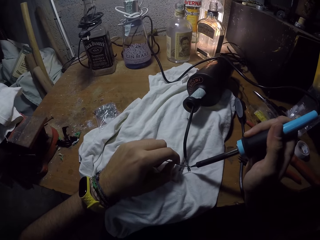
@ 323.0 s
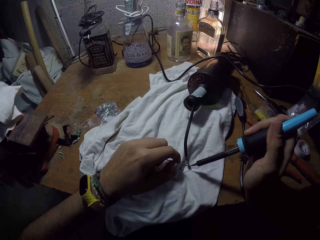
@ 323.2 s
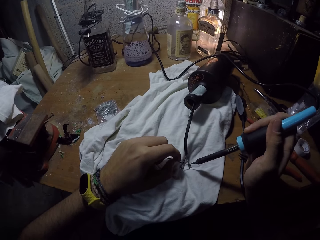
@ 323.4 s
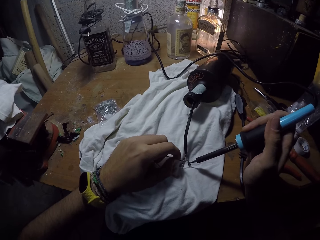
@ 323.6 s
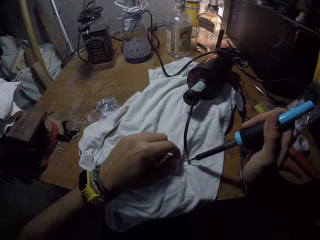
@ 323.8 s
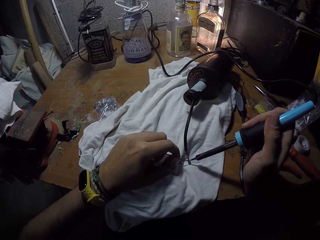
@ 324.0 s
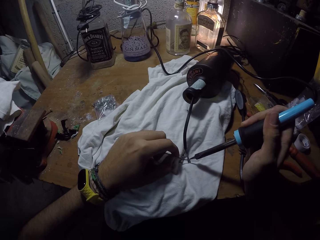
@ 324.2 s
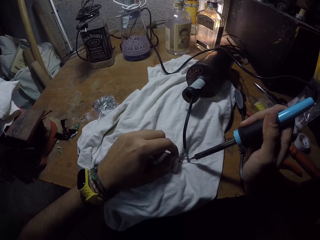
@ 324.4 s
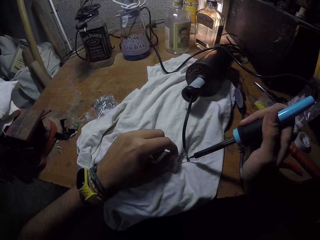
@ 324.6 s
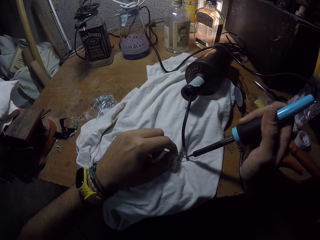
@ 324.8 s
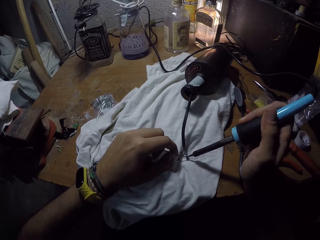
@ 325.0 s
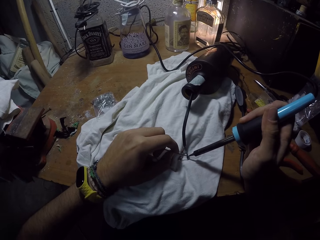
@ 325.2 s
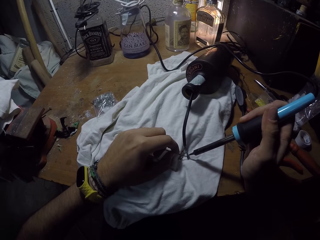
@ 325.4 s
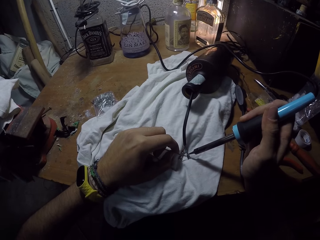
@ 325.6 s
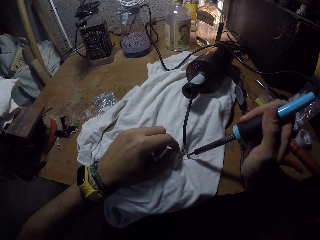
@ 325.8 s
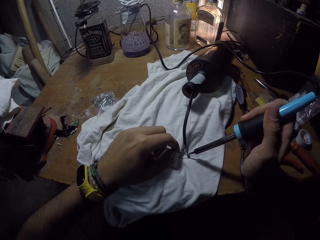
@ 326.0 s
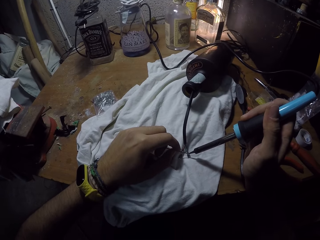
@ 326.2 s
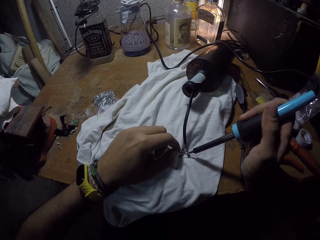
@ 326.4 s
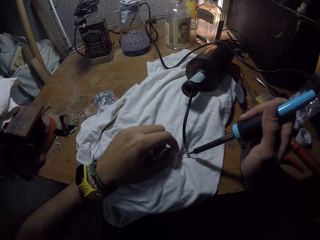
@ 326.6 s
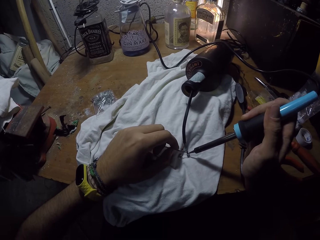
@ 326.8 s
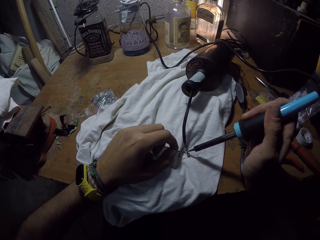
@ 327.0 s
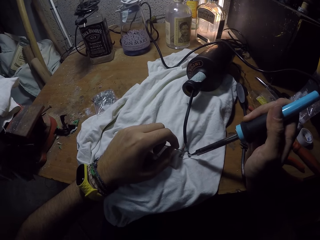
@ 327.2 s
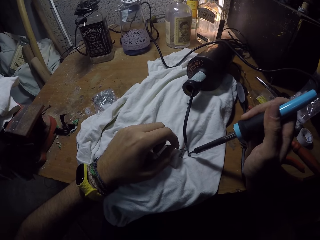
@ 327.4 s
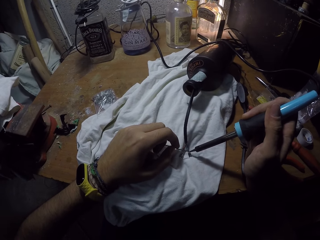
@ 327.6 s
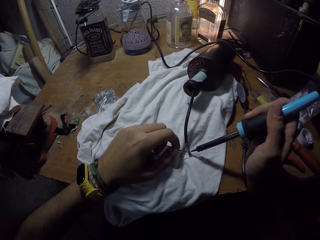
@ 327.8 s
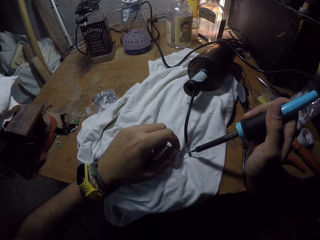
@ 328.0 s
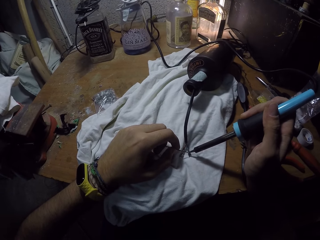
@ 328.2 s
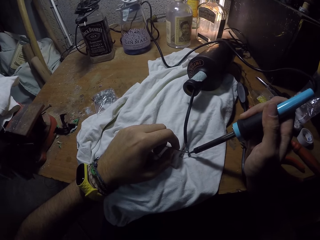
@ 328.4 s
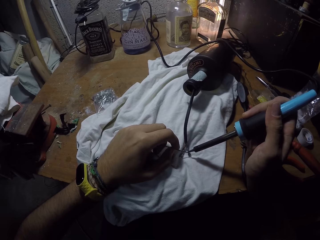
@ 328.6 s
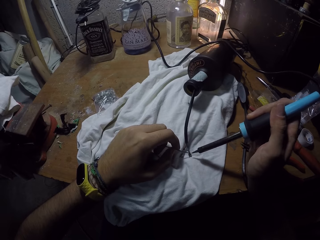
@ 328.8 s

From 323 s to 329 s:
The camera wearer solders the LED in his left hand against the wire on the table with the soldering iron in his right hand.

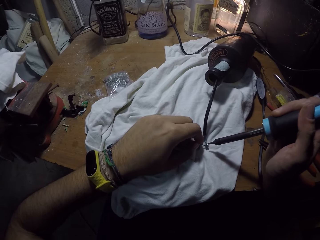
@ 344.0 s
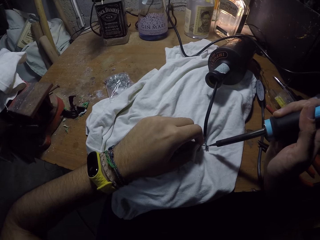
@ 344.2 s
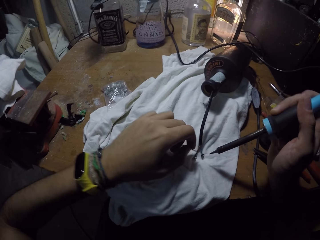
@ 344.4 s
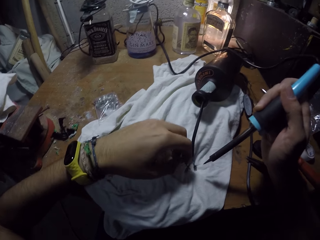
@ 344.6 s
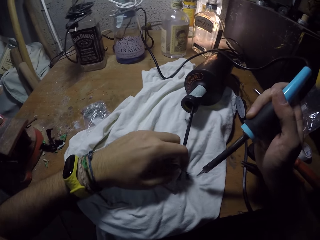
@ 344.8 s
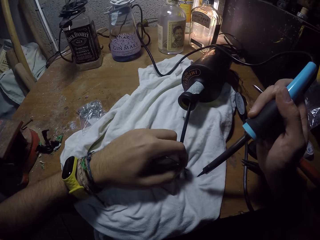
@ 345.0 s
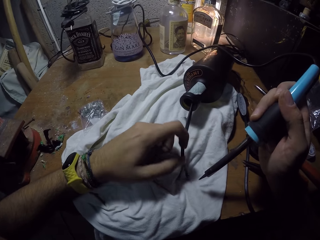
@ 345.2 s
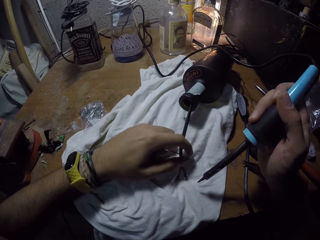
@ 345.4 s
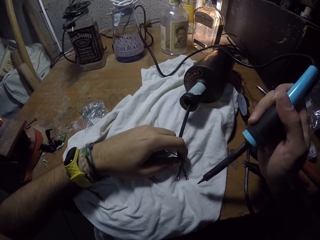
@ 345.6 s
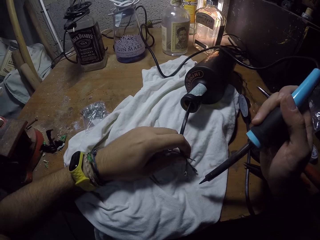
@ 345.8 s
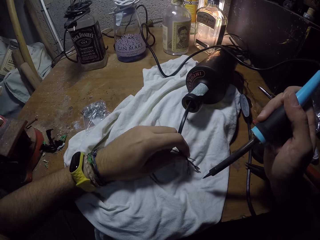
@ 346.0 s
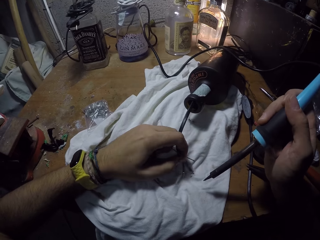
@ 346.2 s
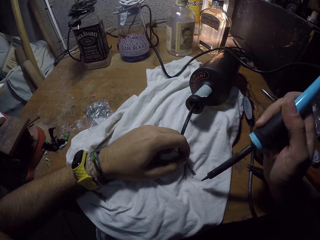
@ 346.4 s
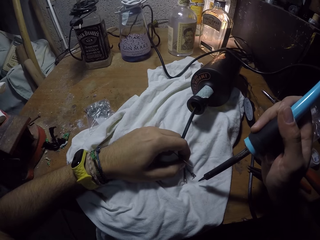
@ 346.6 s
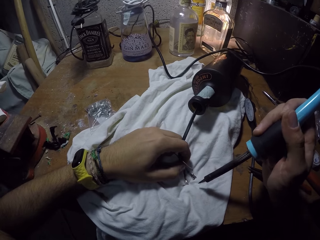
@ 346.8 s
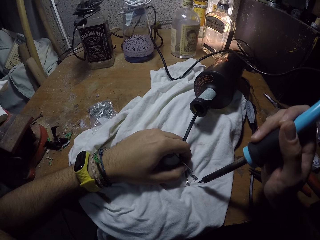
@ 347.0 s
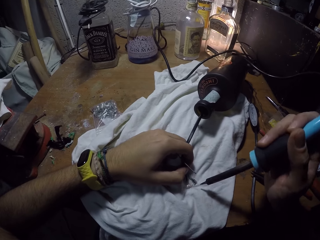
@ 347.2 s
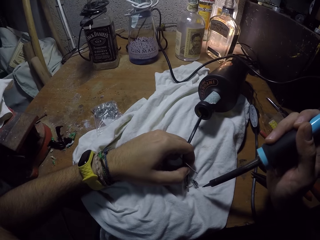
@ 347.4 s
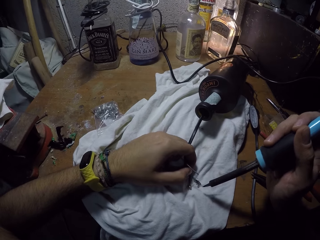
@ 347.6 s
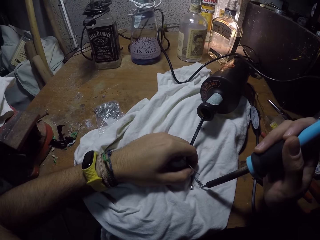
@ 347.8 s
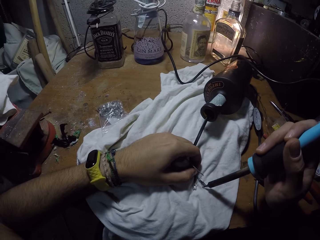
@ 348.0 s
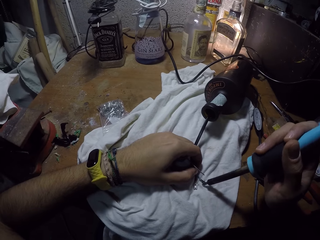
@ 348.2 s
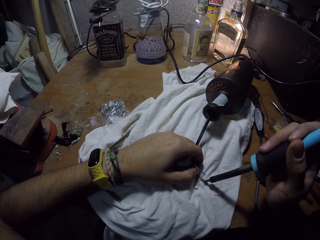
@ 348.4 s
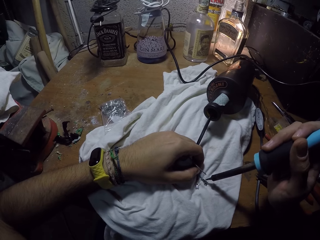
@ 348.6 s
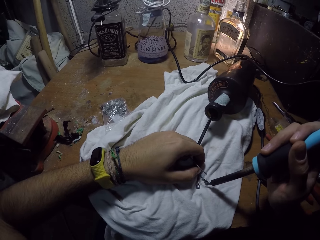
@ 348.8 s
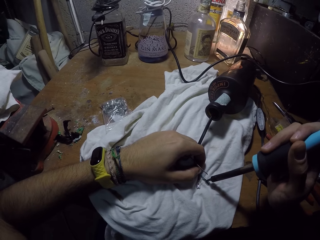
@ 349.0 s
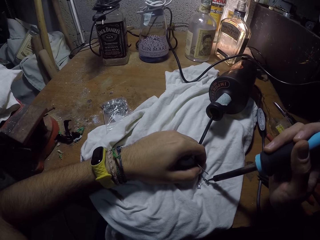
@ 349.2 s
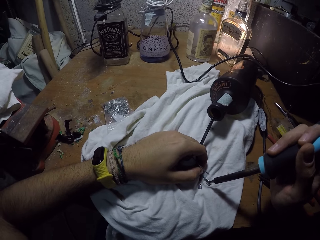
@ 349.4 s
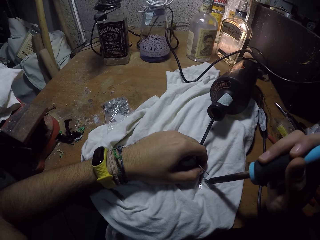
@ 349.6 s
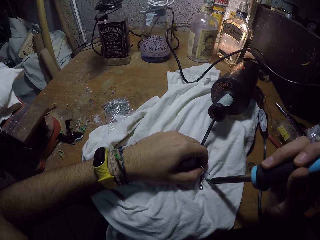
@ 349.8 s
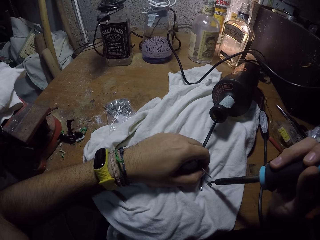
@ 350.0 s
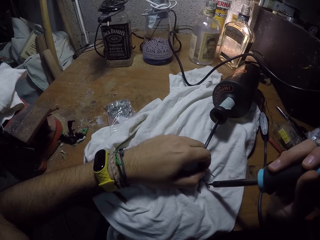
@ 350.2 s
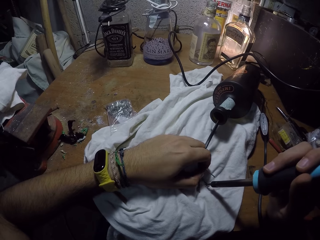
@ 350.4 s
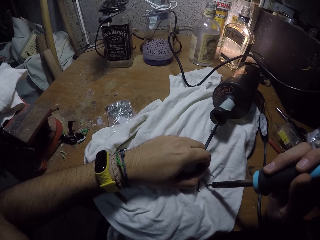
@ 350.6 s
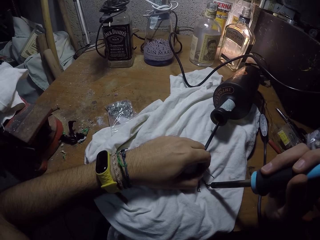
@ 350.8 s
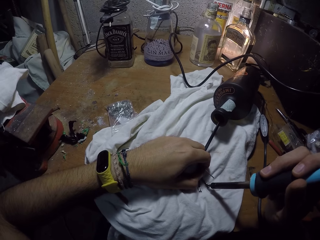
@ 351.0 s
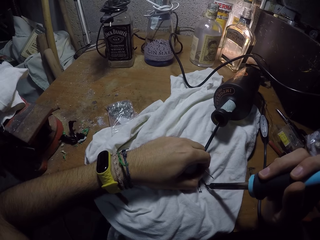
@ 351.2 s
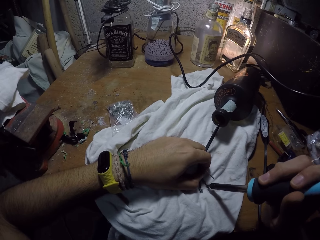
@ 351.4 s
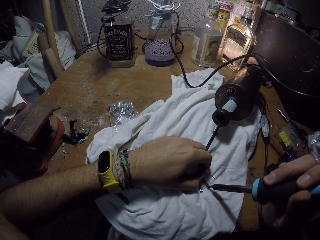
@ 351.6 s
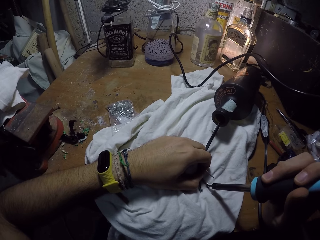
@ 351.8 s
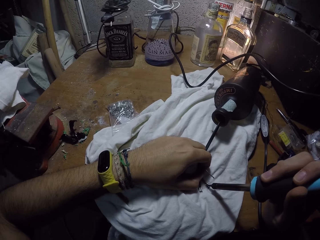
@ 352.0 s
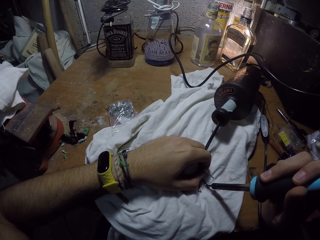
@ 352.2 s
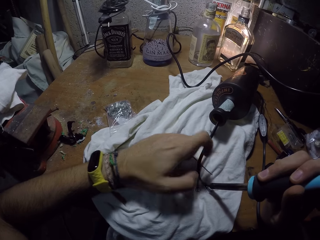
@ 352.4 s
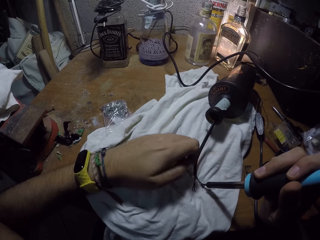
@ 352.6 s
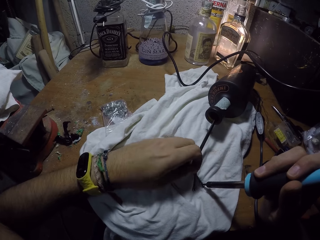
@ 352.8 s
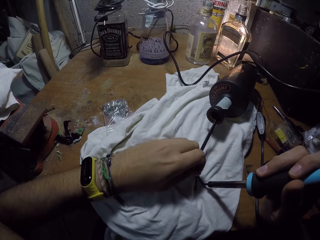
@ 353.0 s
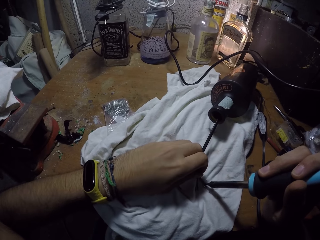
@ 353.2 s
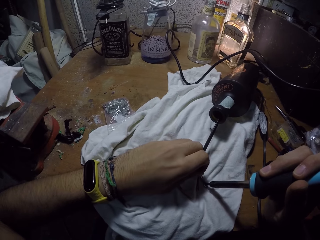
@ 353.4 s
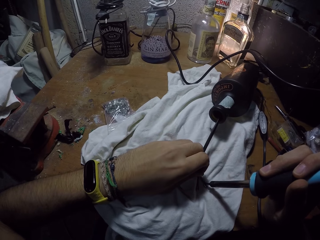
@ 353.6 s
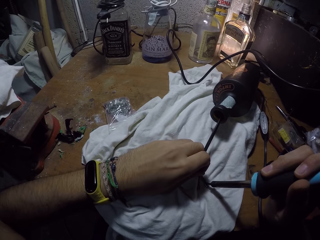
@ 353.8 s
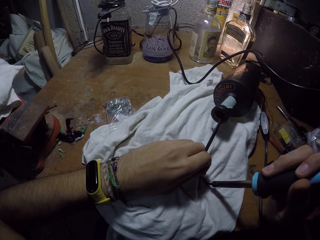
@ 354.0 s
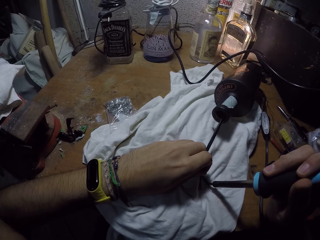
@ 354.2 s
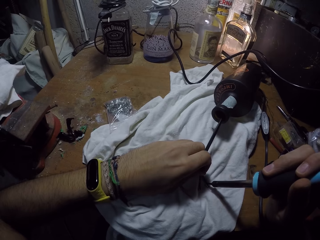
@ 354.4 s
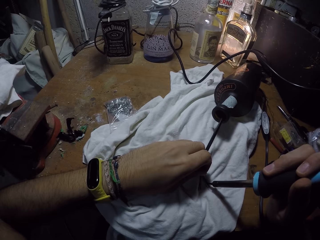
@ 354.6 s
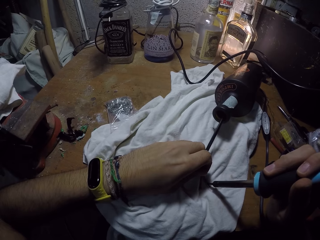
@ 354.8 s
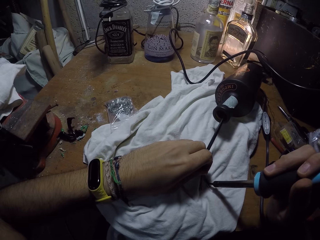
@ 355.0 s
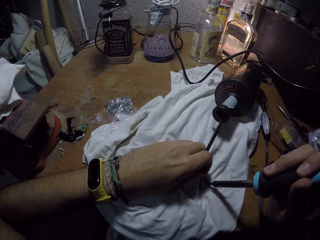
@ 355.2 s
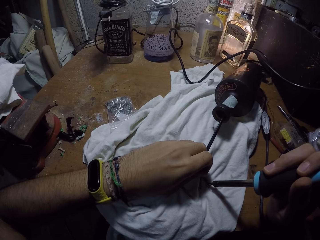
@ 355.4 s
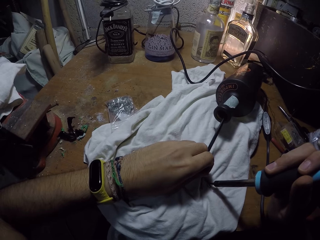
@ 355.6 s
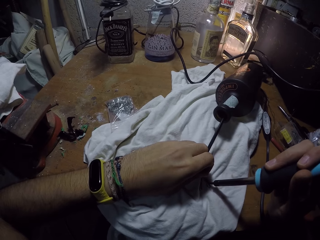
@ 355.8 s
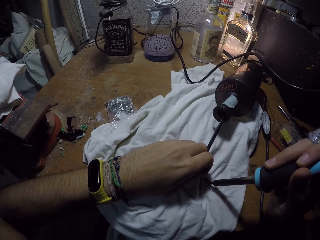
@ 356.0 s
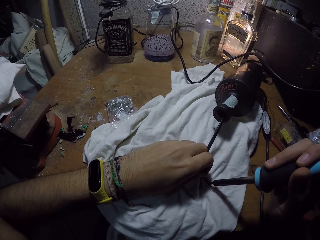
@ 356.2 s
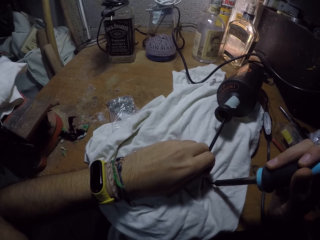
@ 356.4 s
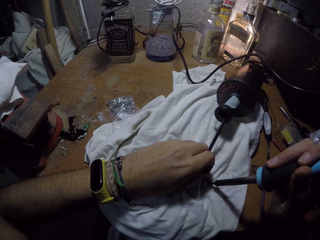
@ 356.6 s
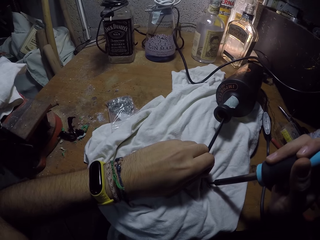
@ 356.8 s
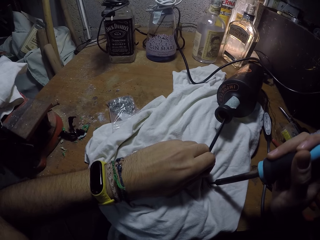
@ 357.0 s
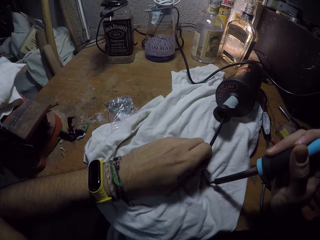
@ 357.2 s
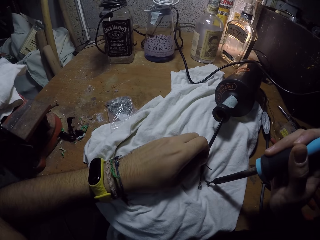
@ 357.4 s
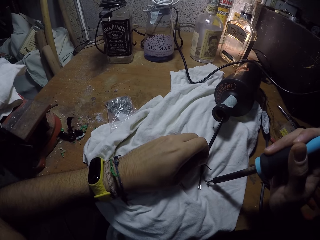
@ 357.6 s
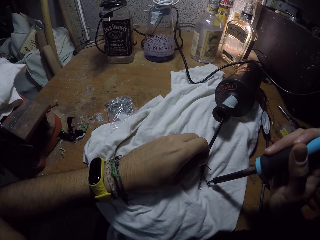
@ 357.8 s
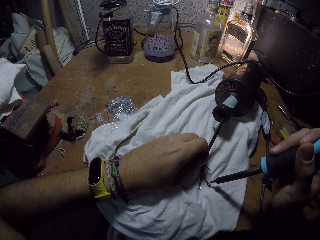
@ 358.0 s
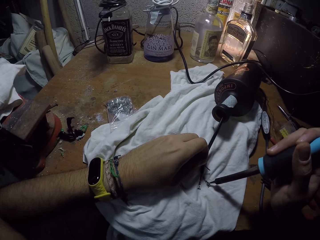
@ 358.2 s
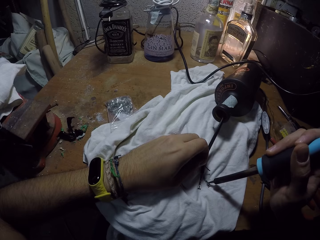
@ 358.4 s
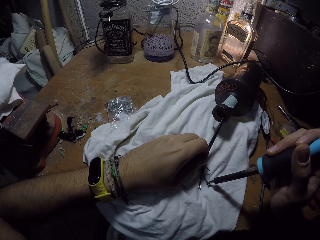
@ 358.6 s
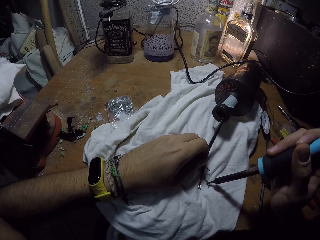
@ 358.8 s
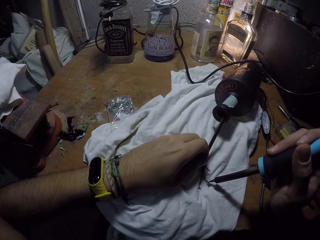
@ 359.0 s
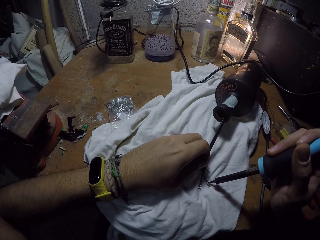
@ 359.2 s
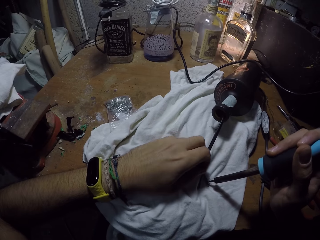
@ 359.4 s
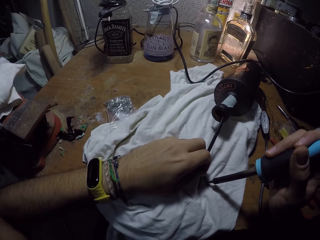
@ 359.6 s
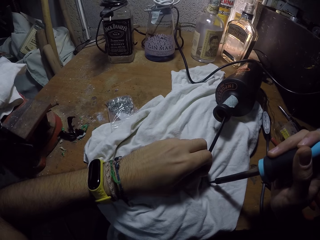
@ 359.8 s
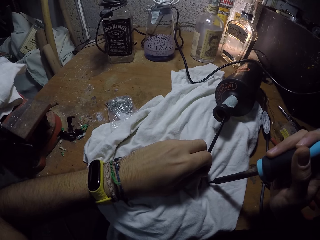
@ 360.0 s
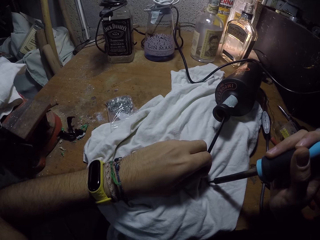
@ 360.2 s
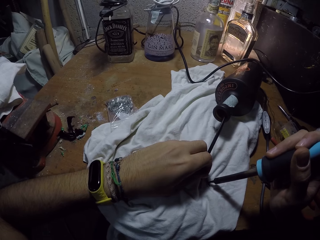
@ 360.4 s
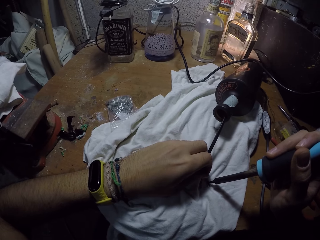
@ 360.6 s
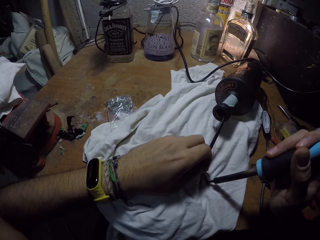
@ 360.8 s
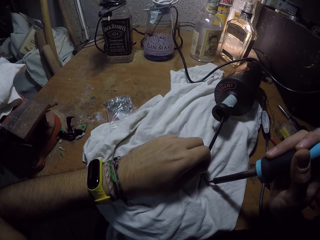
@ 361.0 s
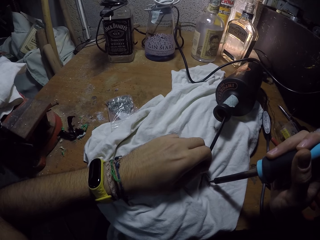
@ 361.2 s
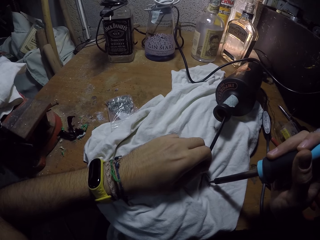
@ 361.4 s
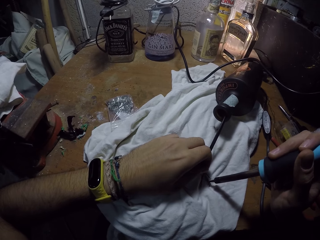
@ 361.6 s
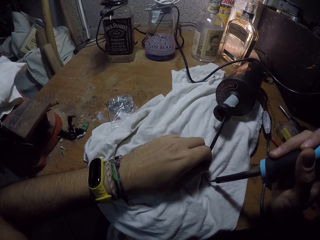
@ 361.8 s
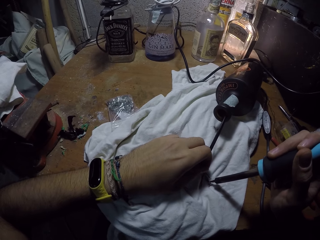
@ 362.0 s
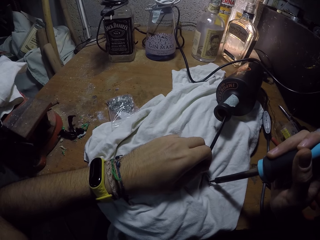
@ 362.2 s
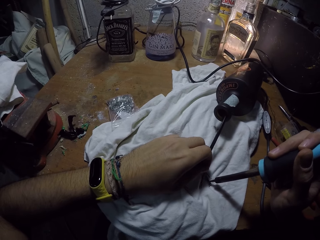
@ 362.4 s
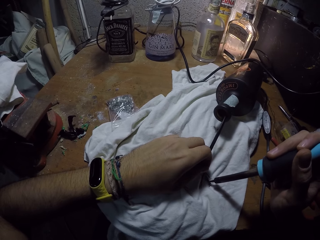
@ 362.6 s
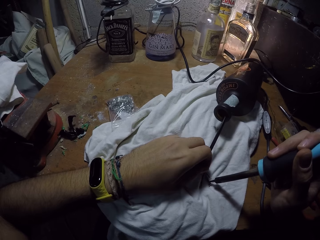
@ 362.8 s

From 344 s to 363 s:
The camera wearer holds the wire on the table with his left hand. He burns the wire with something. He solders the LED in his left hand against the wire on the table with the soldering iron in his right hand. He puts the wire on the burning wire. He burns the wire with something.
